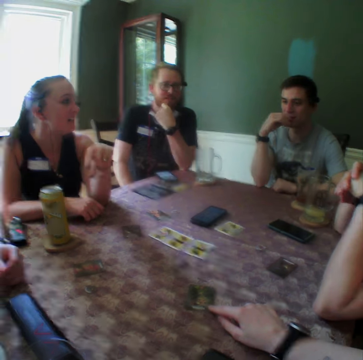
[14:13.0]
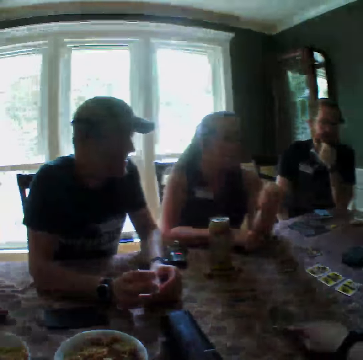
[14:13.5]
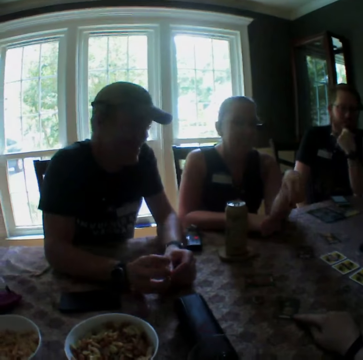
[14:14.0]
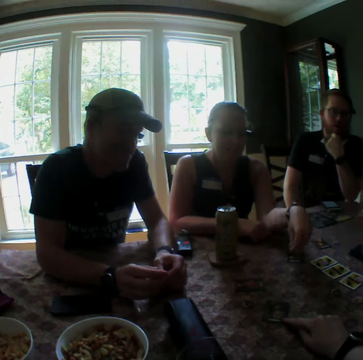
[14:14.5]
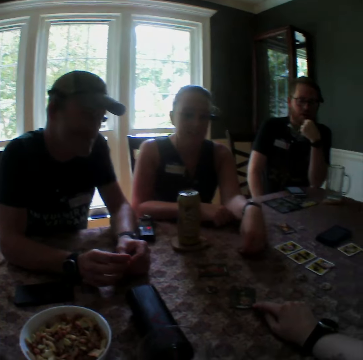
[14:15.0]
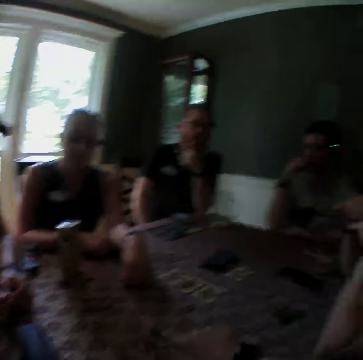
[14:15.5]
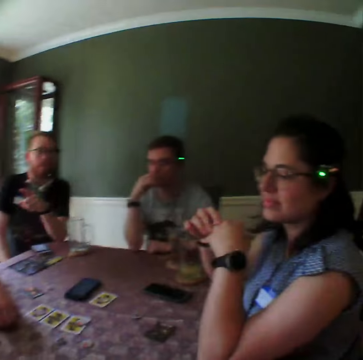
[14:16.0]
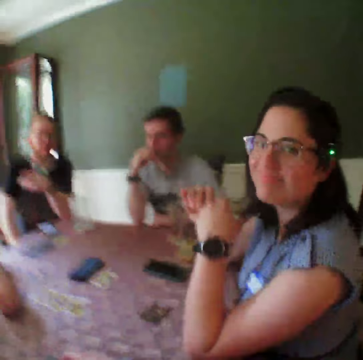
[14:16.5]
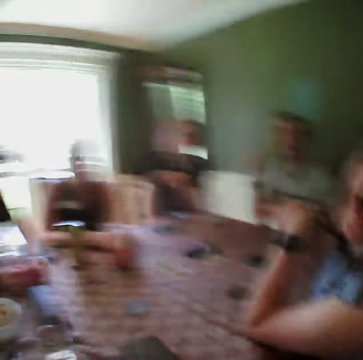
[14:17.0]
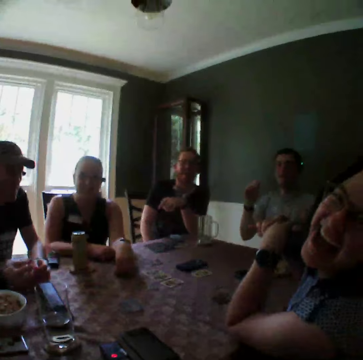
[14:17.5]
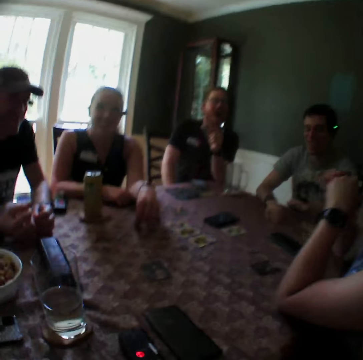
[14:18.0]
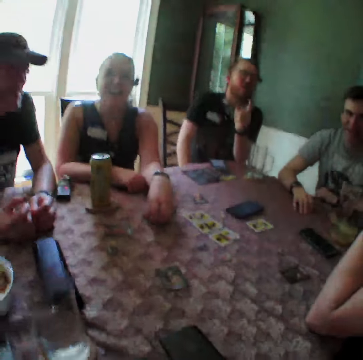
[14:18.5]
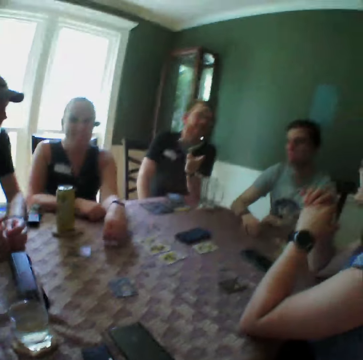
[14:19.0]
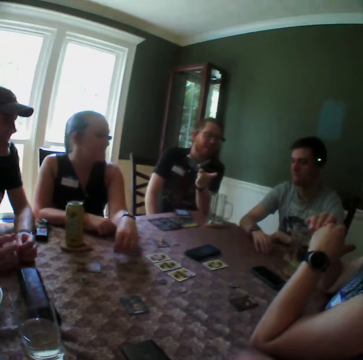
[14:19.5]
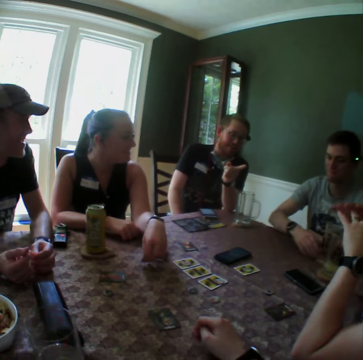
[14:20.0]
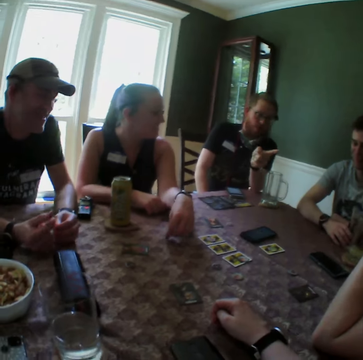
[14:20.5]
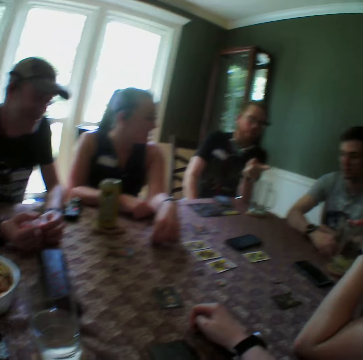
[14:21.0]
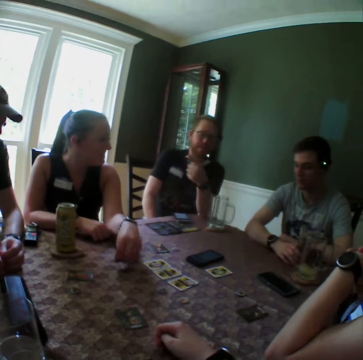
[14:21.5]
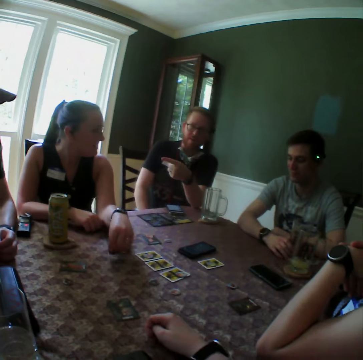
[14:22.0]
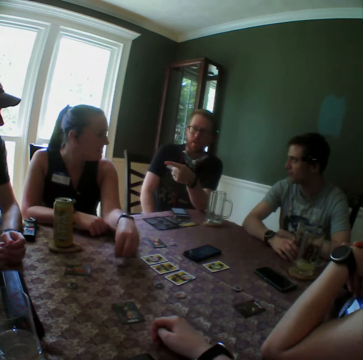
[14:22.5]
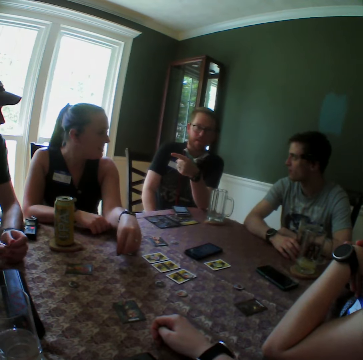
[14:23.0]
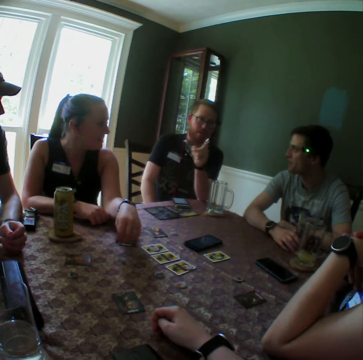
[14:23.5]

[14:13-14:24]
The camera wearer looks around.

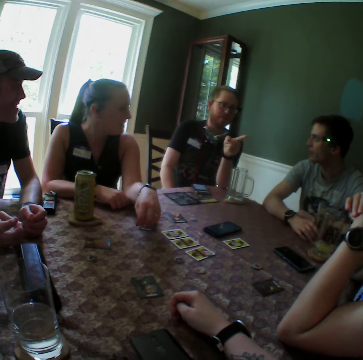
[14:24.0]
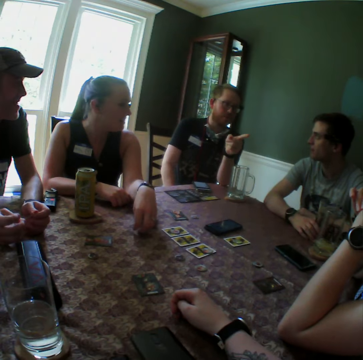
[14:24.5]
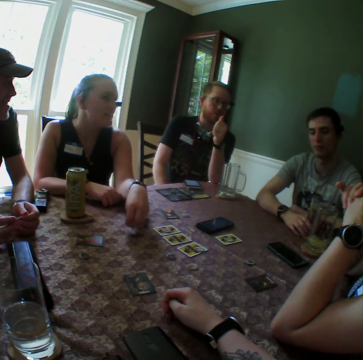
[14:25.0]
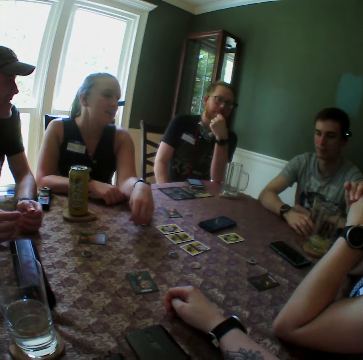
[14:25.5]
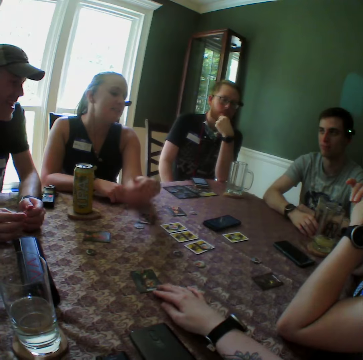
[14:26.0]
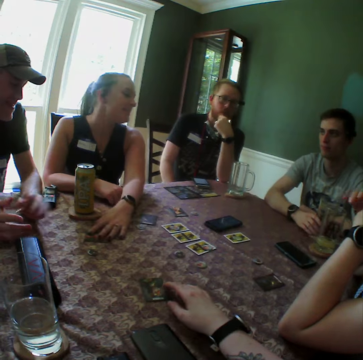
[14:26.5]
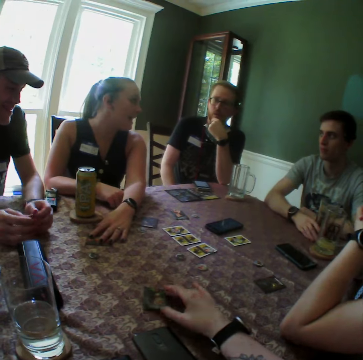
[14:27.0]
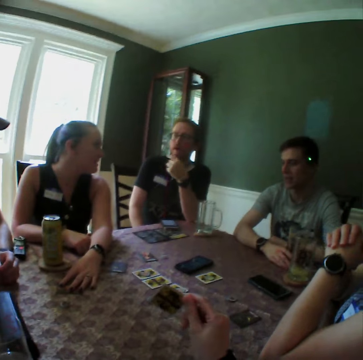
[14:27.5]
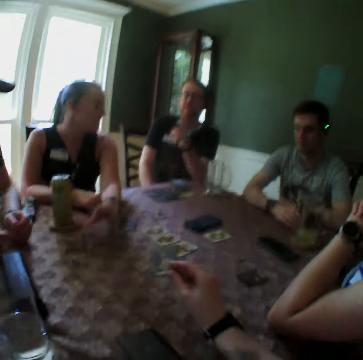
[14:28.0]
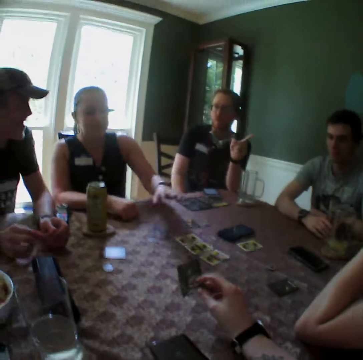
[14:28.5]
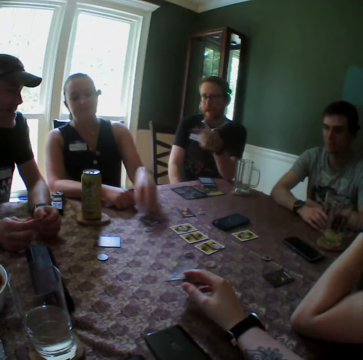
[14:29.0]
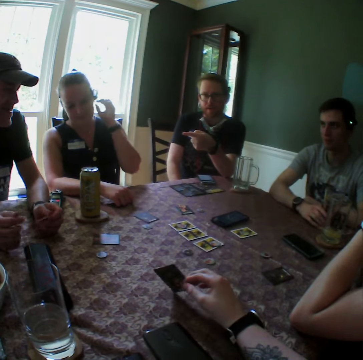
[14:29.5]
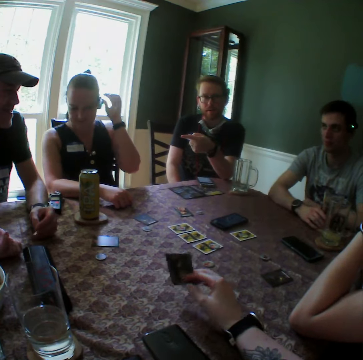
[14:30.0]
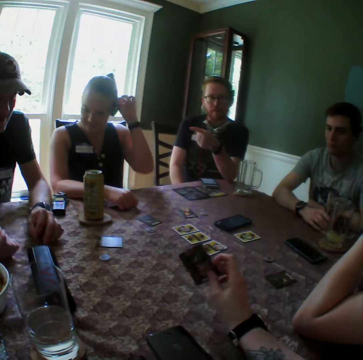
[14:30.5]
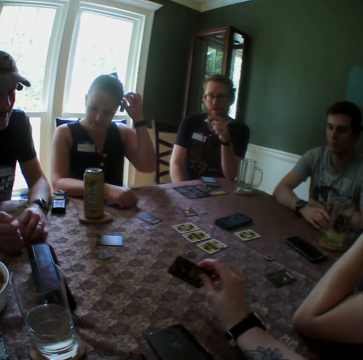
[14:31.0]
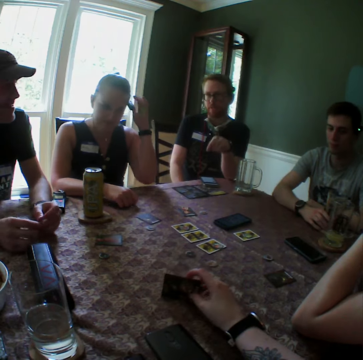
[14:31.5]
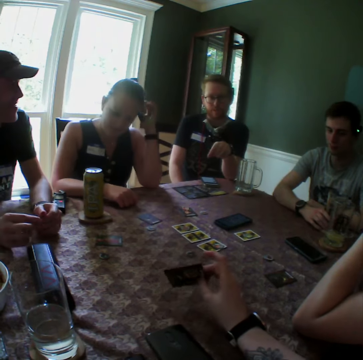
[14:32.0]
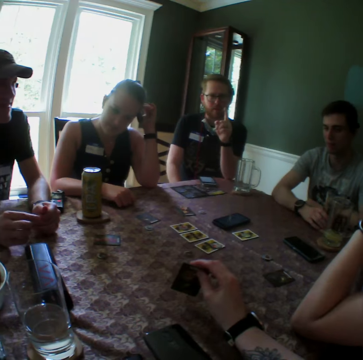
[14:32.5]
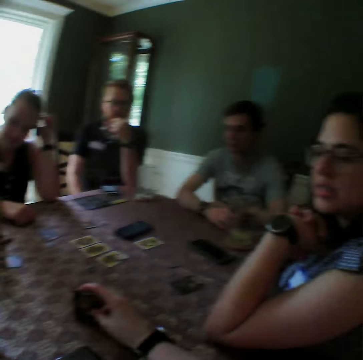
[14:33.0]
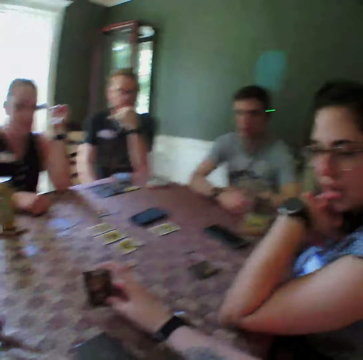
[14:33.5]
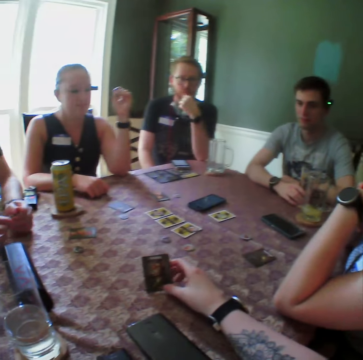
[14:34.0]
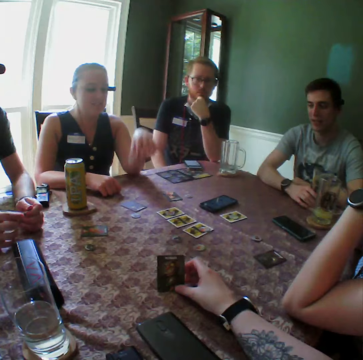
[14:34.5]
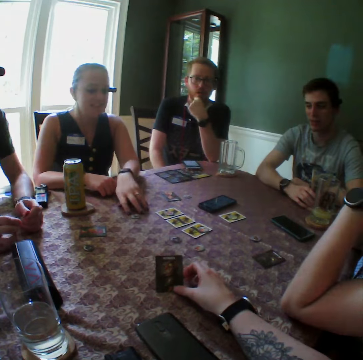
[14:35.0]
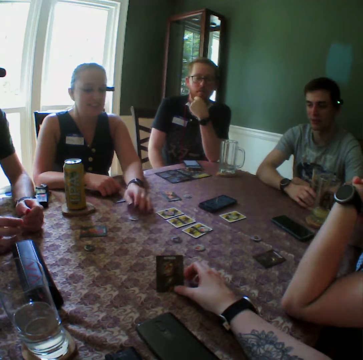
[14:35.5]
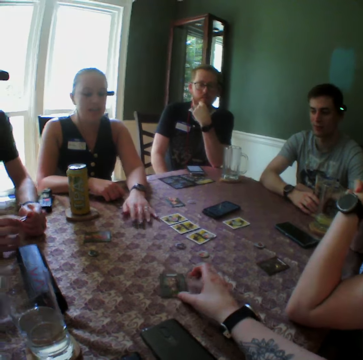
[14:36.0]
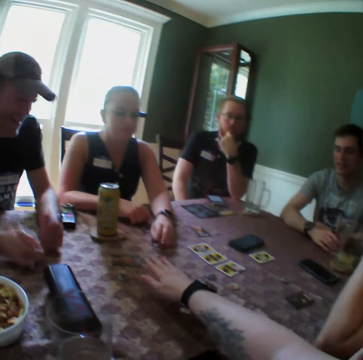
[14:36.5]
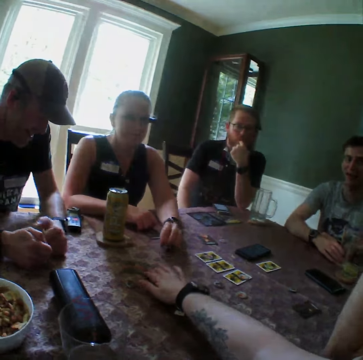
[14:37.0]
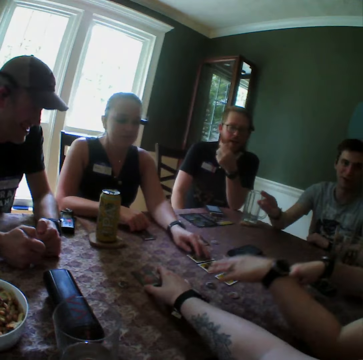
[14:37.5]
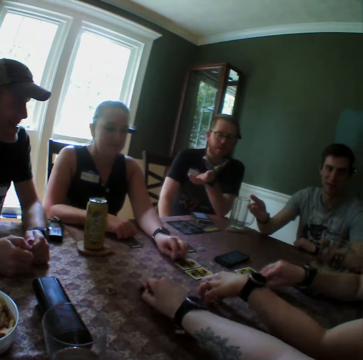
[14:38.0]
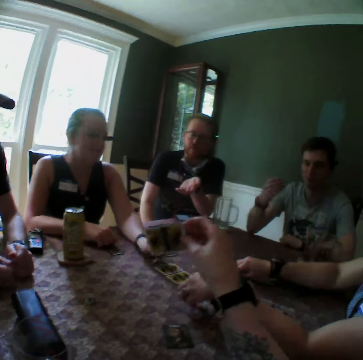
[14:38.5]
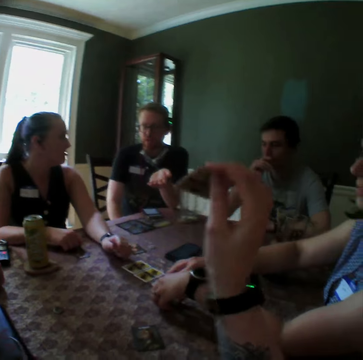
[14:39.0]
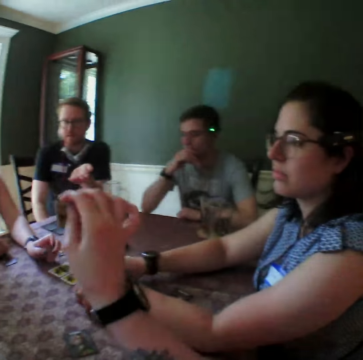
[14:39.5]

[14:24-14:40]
The camera wearer touches playing cards. He picks up the card from the table with his right hand. He hits the card in his right hand on the table. He looks around. A woman moves a card on the table with her left hand. The camera wearer picks up a card from the table with his right hand. He touches playing cards. Another woman packs cards from the table with her hands.

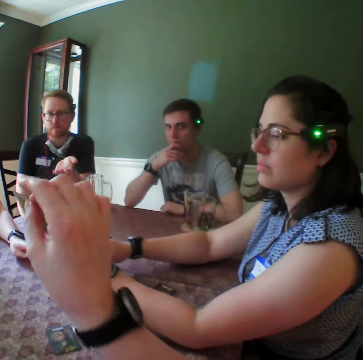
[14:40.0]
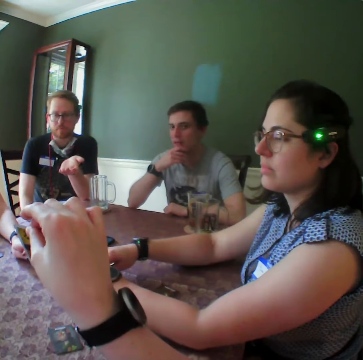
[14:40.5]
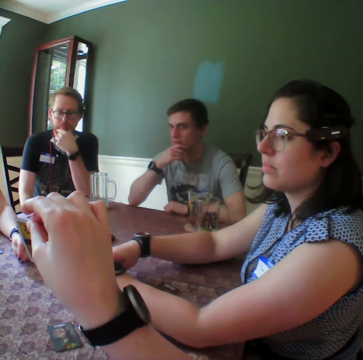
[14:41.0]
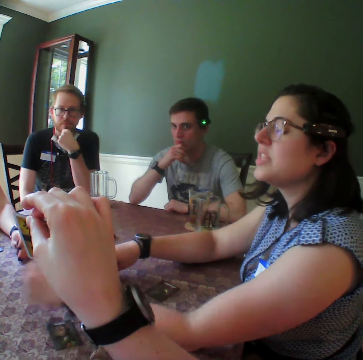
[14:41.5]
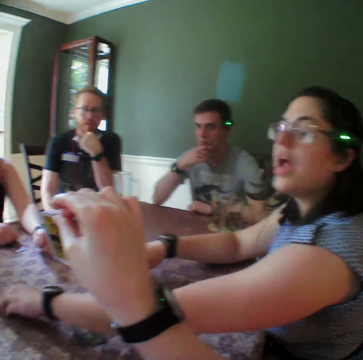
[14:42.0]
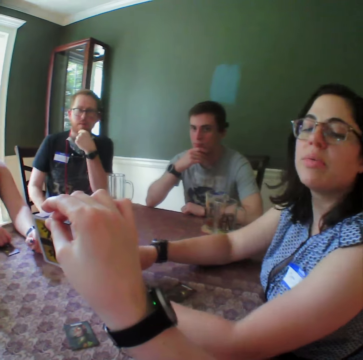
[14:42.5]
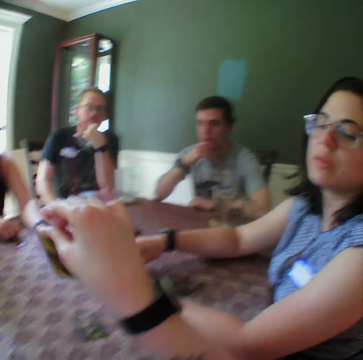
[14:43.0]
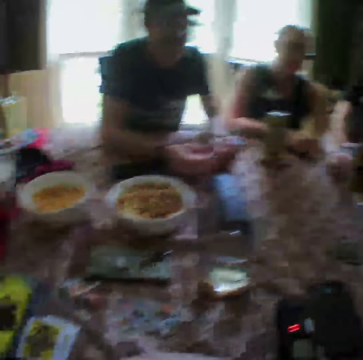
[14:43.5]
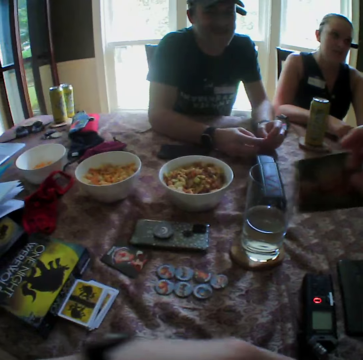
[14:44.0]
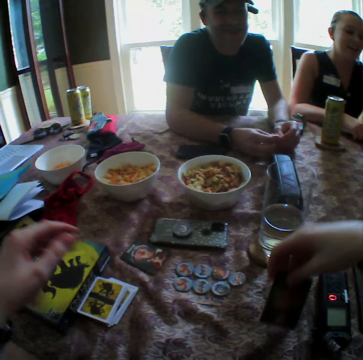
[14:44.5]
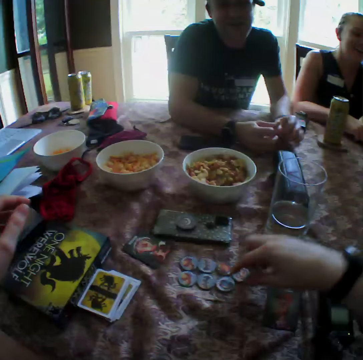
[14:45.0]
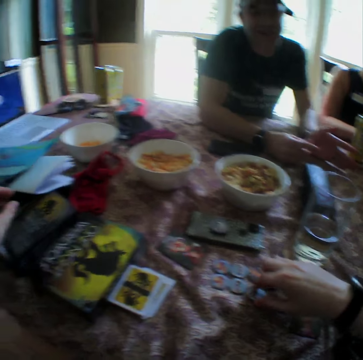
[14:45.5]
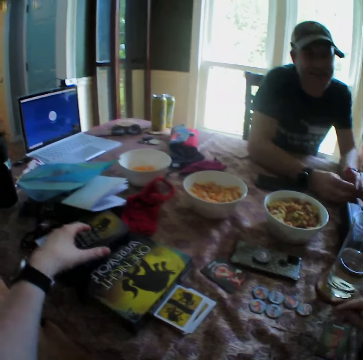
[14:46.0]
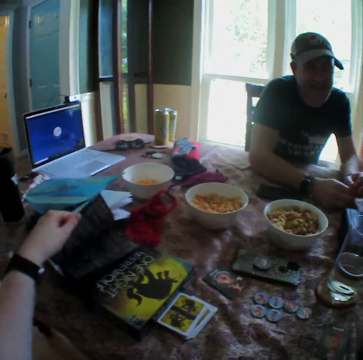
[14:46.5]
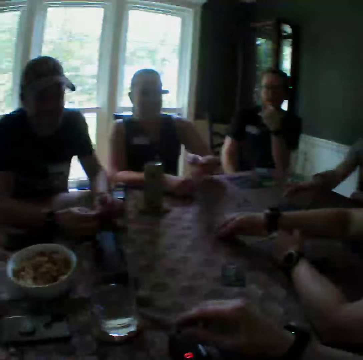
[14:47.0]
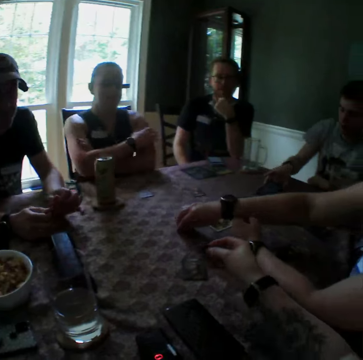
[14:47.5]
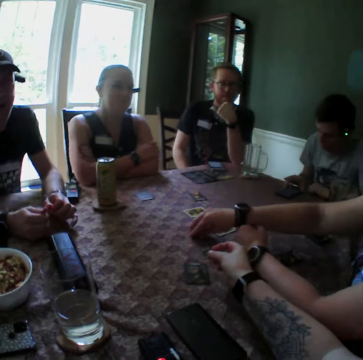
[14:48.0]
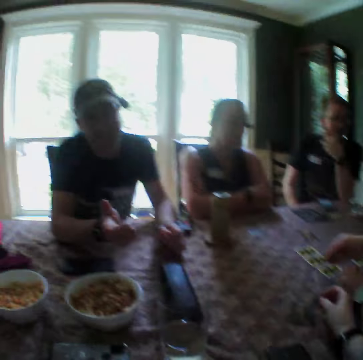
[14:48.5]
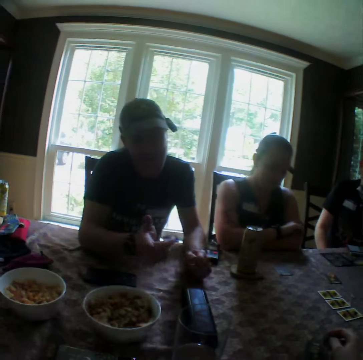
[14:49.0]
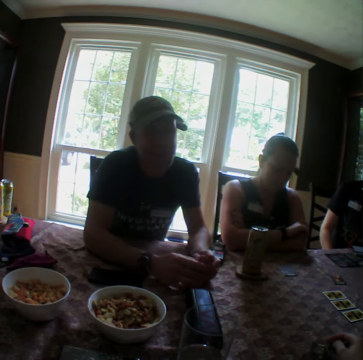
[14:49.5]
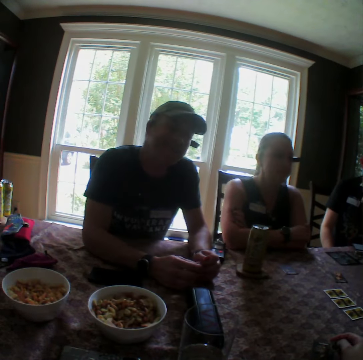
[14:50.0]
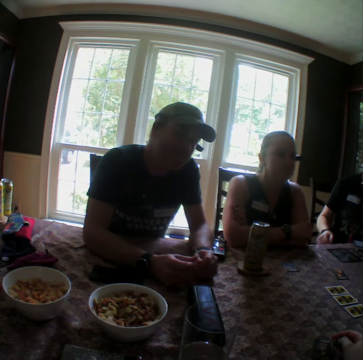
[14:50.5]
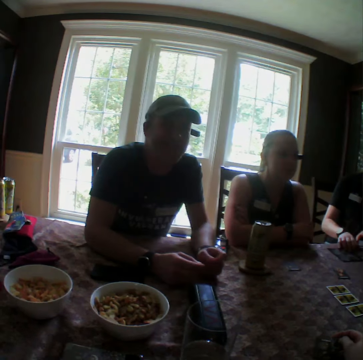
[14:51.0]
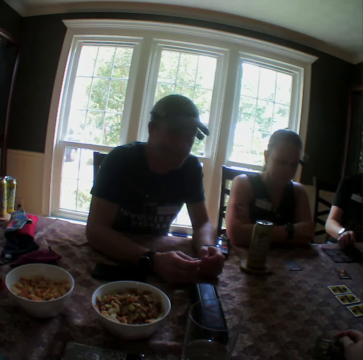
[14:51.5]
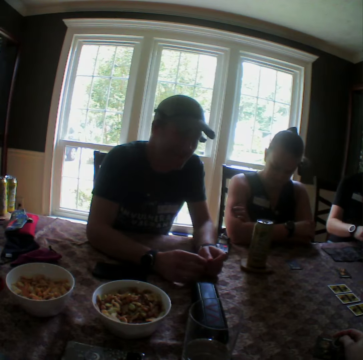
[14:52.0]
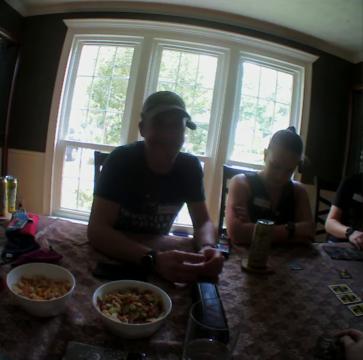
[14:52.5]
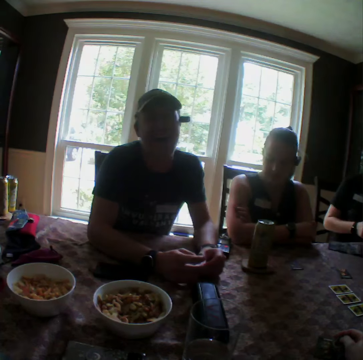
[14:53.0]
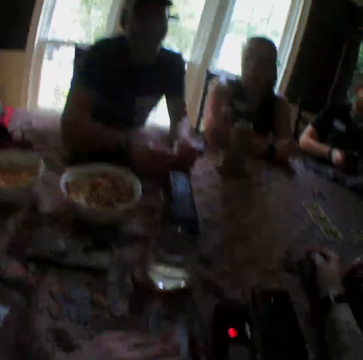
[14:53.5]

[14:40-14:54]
The camera wearer raises a hand up. He looks around. He drops the card in his right hand on the table. He picks up a chip from the table with his right hand. He looks around. A man adjusts a paper on the table with his hands.
